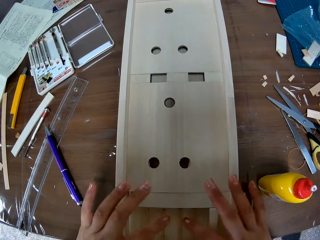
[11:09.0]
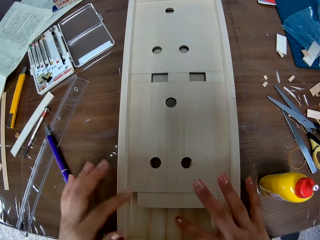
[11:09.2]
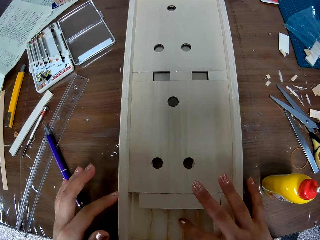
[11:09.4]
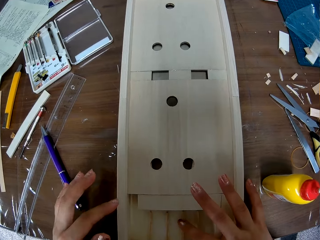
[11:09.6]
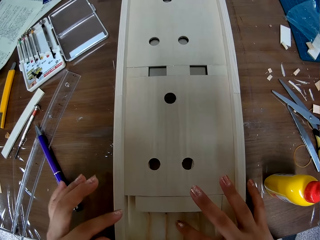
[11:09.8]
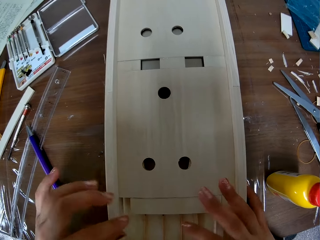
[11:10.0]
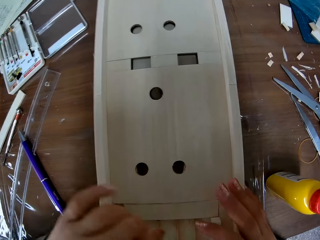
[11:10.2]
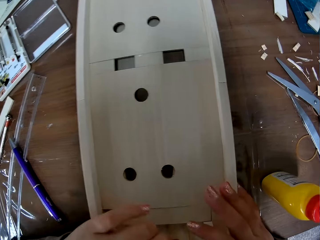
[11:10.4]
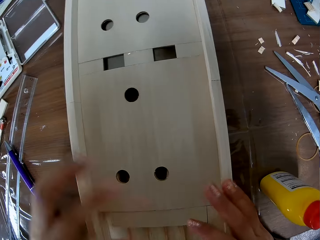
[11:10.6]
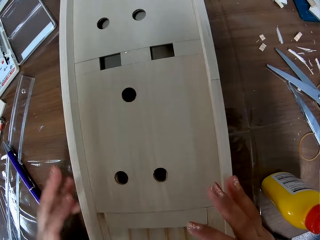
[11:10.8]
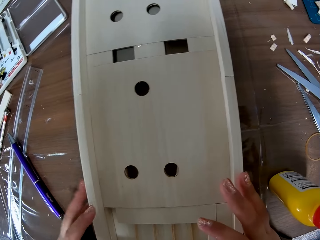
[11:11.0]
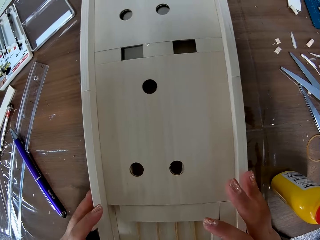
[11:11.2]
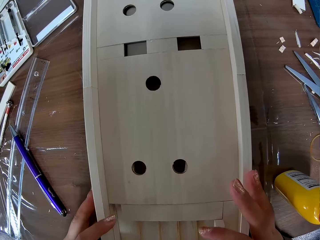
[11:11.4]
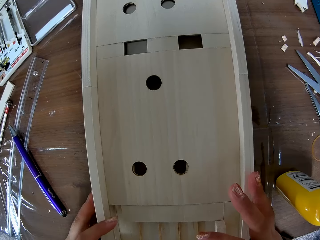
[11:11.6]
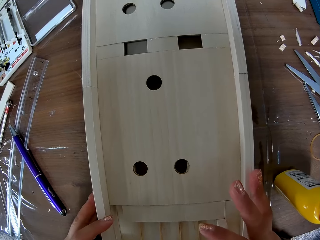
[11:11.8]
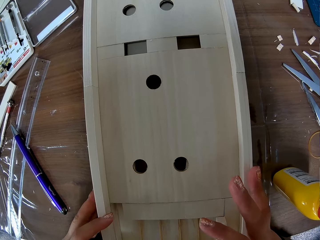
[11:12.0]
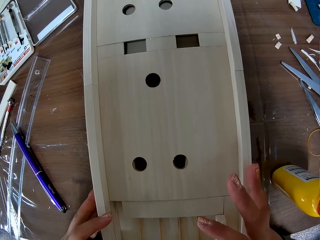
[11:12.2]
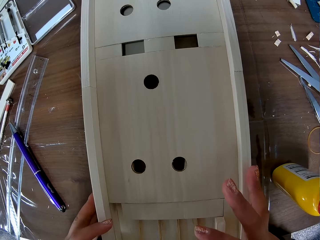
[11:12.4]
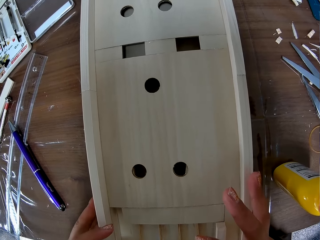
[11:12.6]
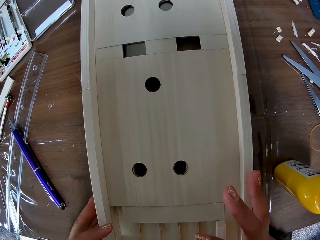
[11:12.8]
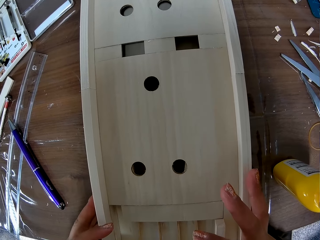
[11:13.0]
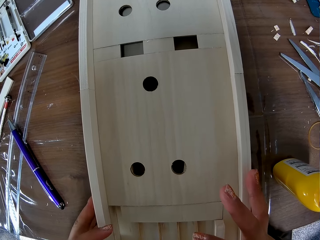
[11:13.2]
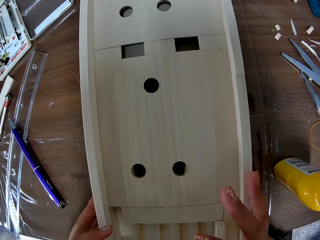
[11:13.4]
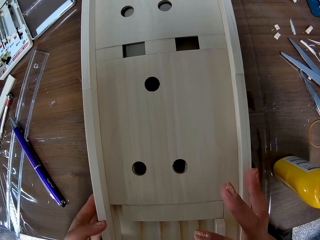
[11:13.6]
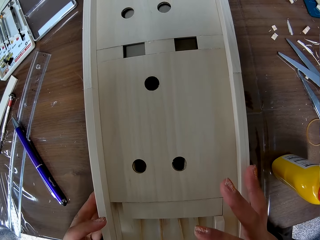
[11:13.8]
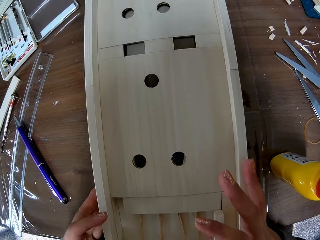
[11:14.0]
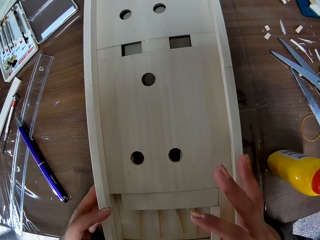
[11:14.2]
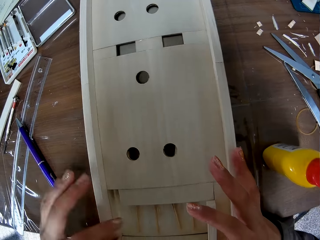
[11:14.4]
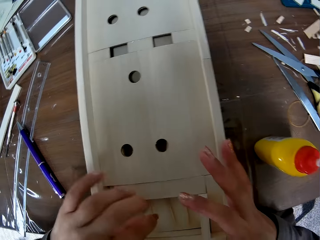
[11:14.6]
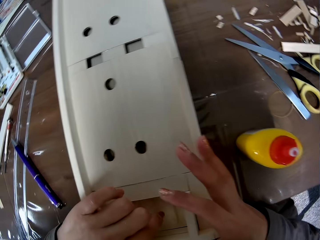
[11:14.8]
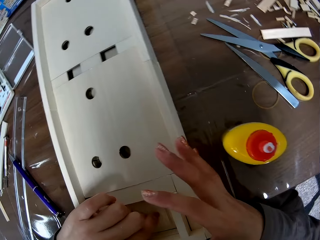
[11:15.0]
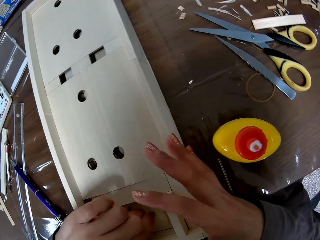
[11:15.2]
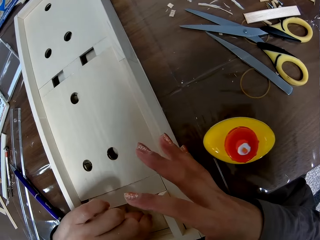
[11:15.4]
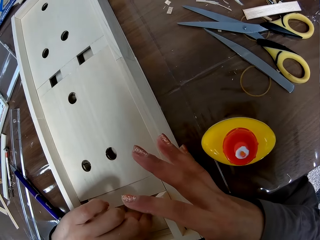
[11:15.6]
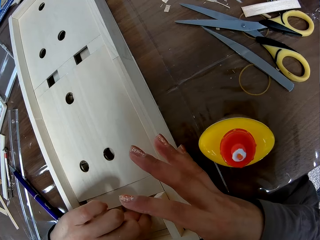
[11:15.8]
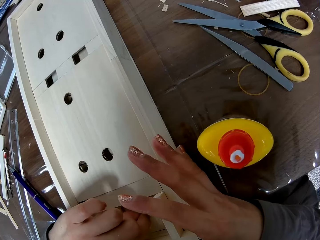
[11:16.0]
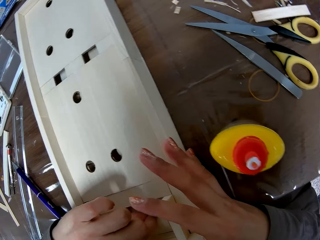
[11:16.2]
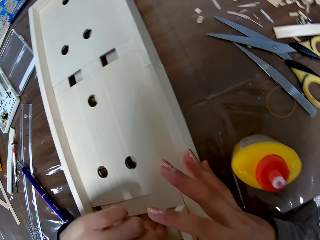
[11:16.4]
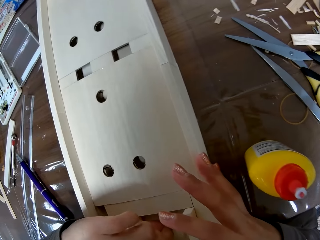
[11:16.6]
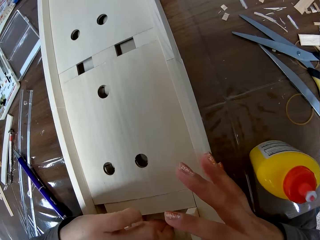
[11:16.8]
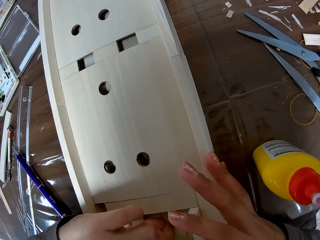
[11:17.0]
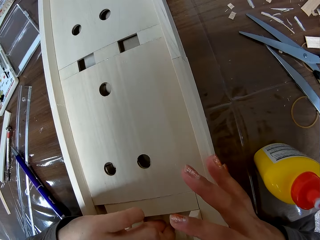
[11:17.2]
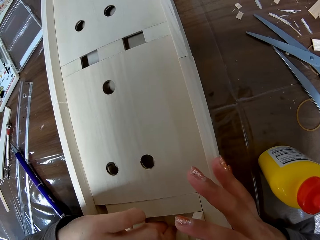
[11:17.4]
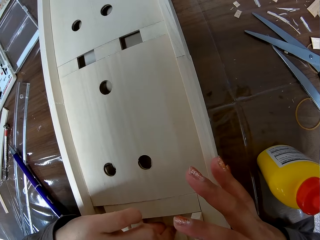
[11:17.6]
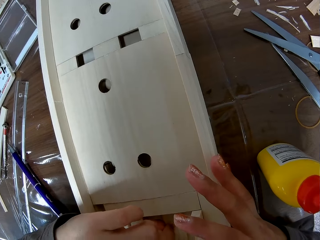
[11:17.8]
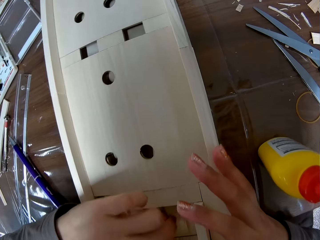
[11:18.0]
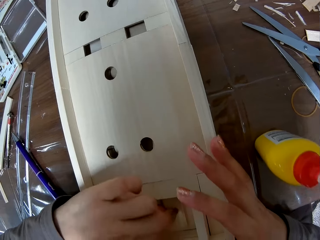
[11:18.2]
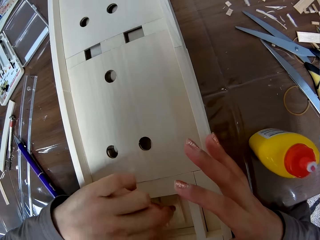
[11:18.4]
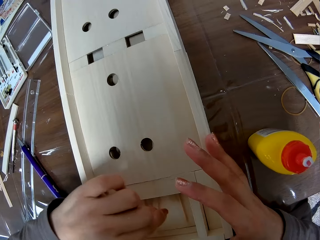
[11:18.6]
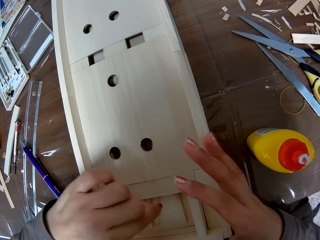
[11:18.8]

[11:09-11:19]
The camera wearer adjusts the other piece of wood on the piece of wood. They move the woodwork with both hands. They adjust the other piece of wood on the piece of wood, and again.

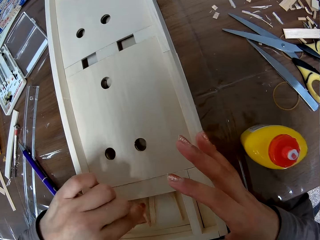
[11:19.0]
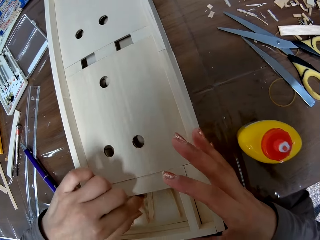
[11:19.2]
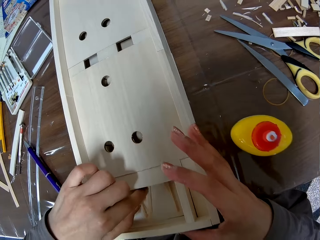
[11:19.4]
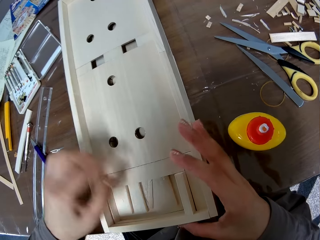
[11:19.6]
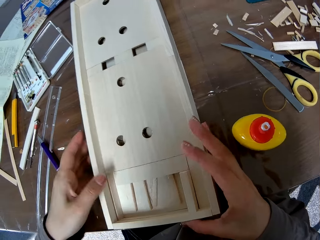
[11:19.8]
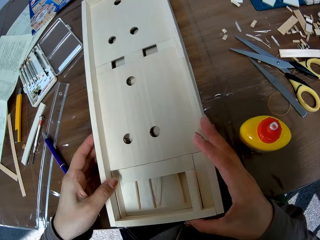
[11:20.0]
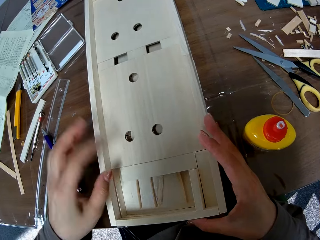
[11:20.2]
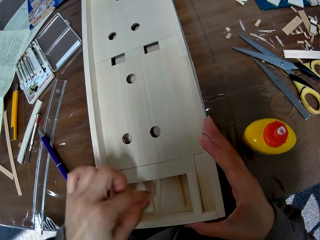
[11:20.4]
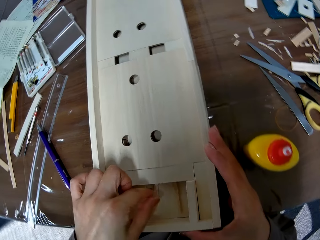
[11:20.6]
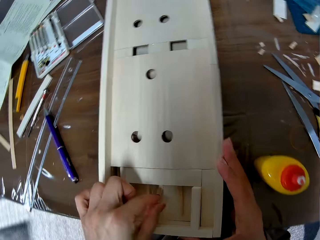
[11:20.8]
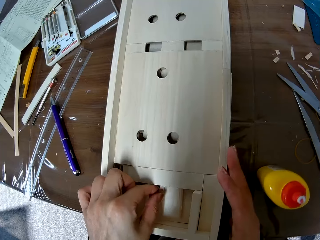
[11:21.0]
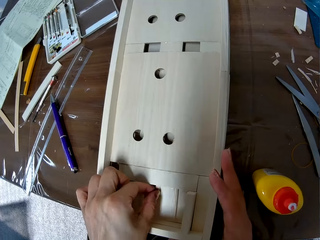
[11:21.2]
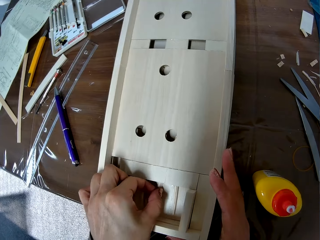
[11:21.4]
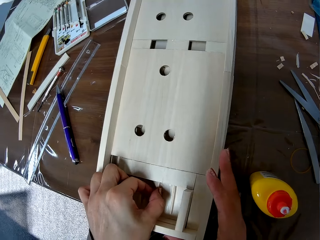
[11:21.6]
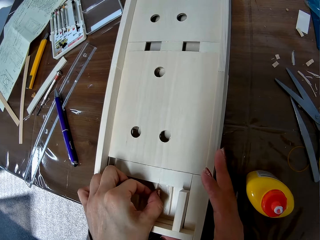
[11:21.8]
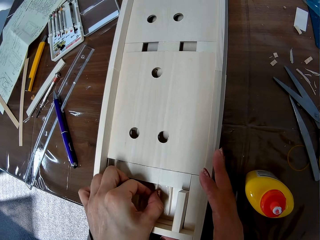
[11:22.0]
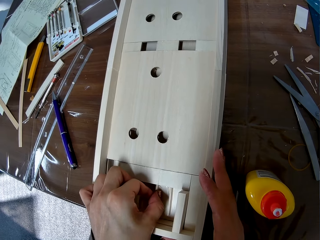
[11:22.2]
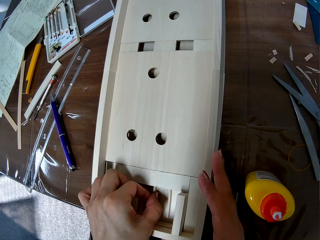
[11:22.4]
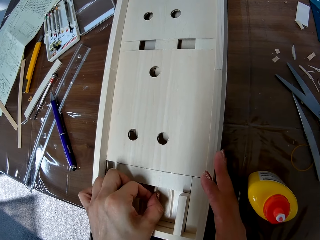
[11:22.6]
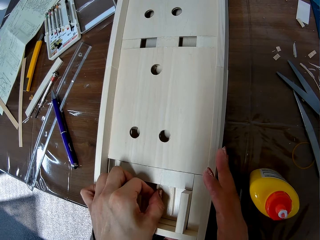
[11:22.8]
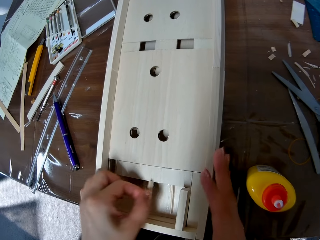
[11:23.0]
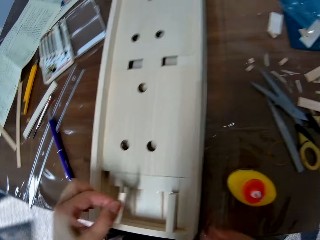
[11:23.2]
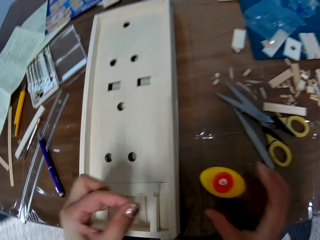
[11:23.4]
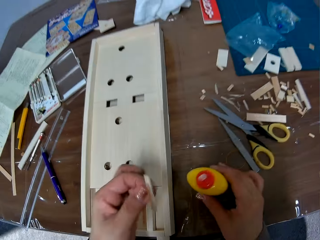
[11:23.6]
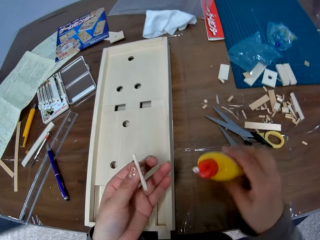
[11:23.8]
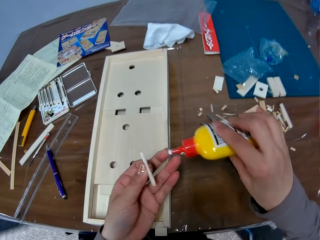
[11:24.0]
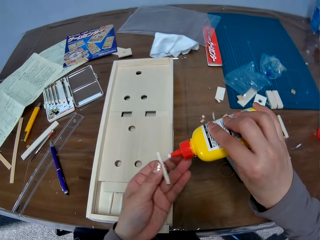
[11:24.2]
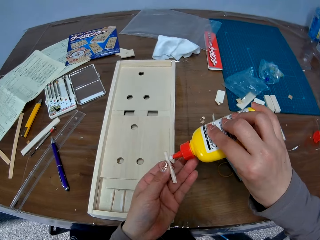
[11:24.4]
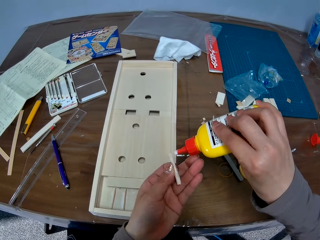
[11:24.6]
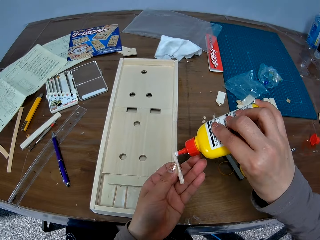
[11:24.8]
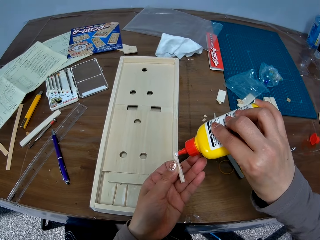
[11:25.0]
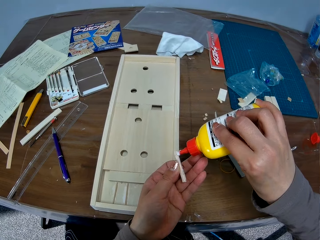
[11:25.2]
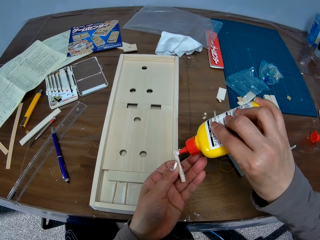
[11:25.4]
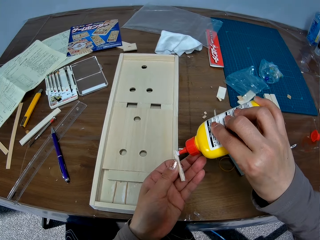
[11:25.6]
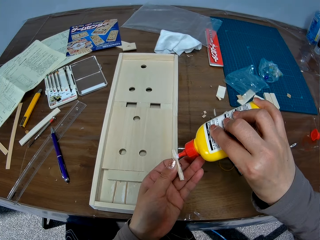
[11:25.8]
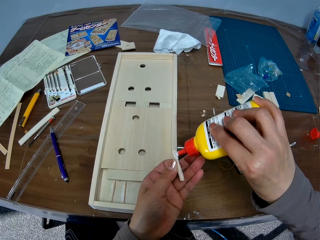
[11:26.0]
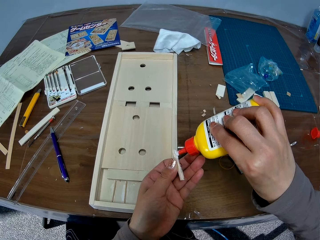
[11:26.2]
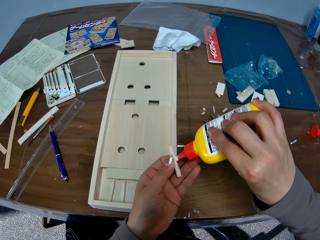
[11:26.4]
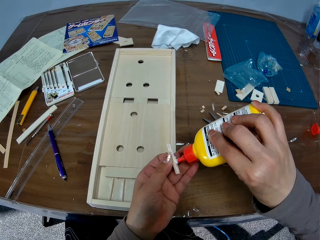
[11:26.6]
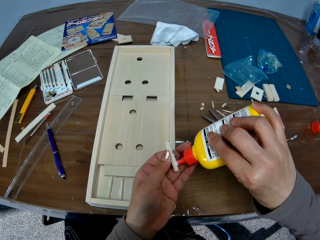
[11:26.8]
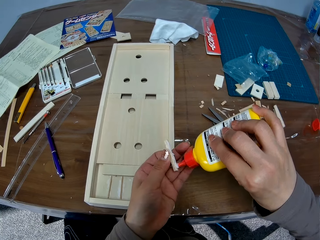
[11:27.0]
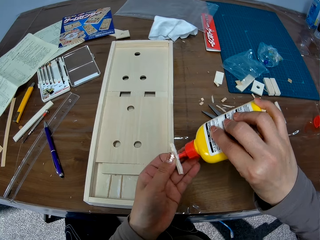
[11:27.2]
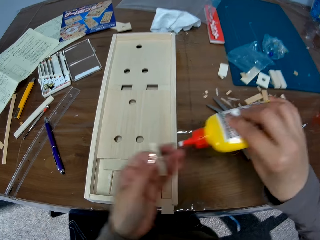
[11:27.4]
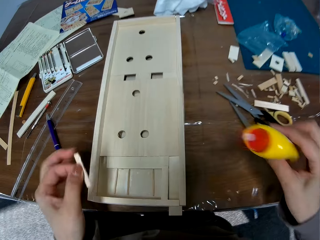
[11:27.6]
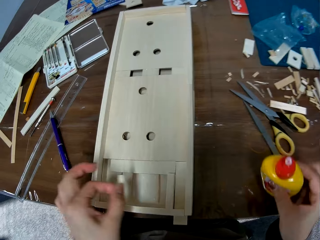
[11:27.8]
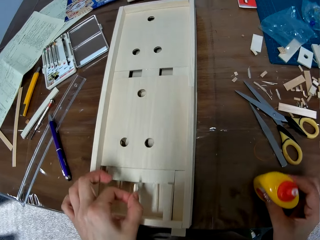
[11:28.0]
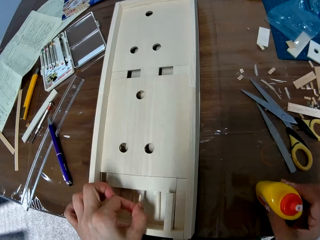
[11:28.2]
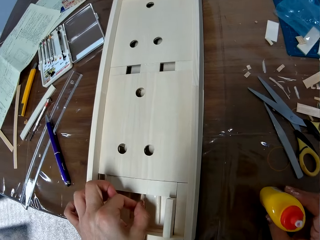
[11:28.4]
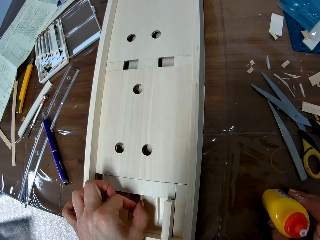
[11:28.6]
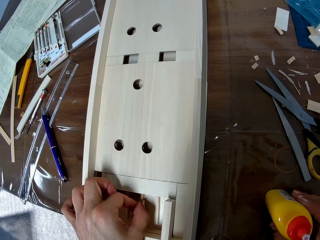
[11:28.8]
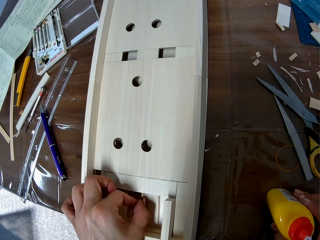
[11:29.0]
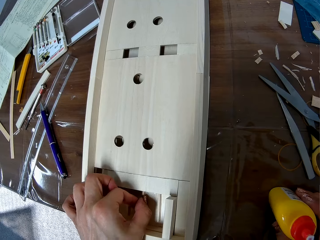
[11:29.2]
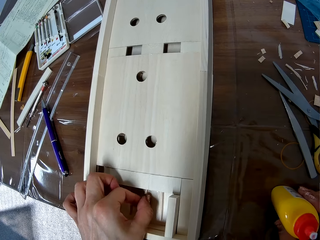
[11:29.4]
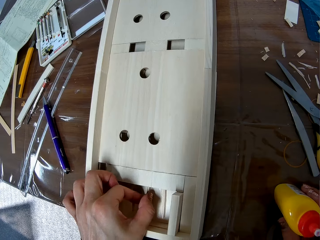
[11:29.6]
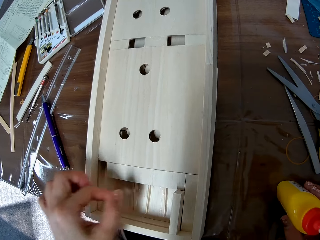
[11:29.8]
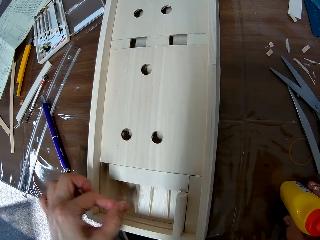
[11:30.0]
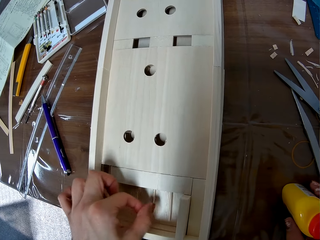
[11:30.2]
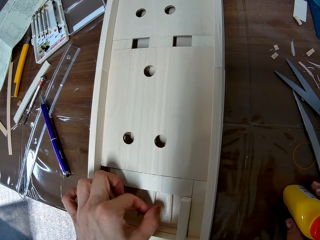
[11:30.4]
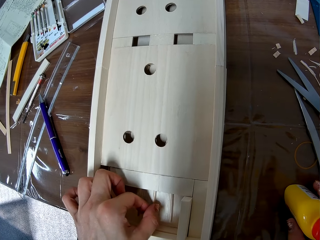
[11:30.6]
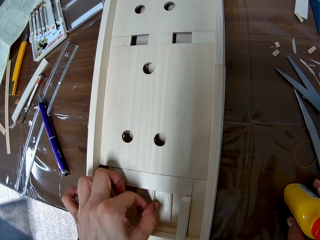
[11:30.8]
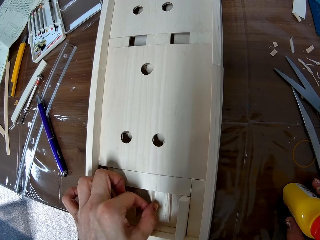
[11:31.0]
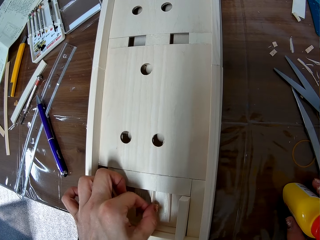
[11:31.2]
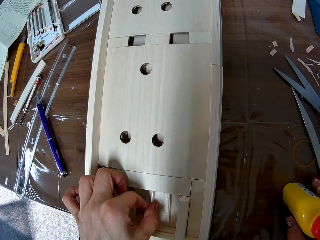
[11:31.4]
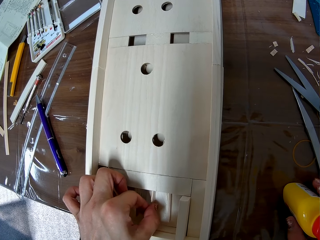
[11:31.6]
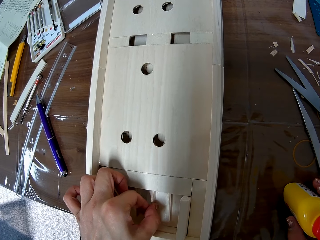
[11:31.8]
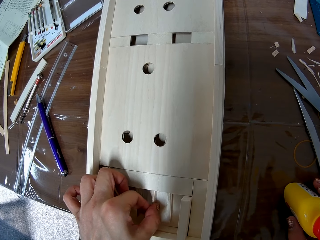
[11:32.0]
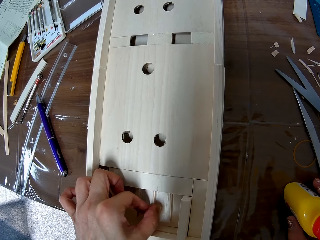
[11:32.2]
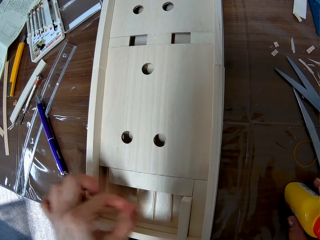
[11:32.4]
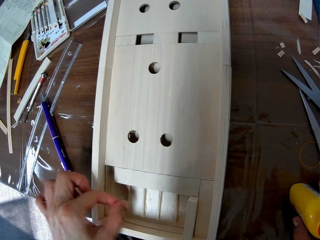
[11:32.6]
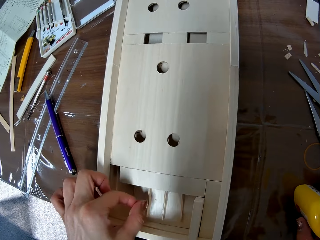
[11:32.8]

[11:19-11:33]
The camera wearer holds the laser cut wood craft. She puts the laser cut woods in the right position in the laser cut wood craft. She picks the other piece of wood from the piece of wood with her left hand. She picks up the glue bottle from the table with her right hand. She applies the glue on the laser cut wood. She drops the glue on the table with her right hand. She sticks a laser cut wood on a wooden board. She adjusts the other piece of wood on the piece of wood.
